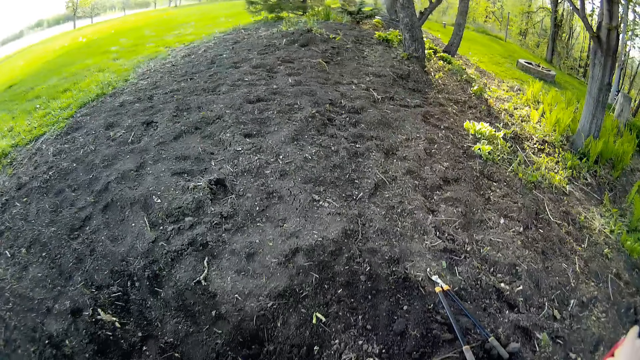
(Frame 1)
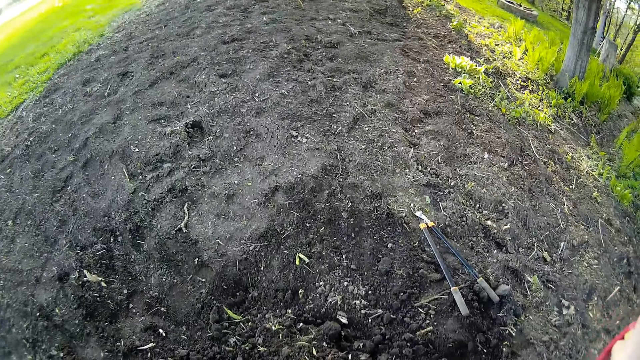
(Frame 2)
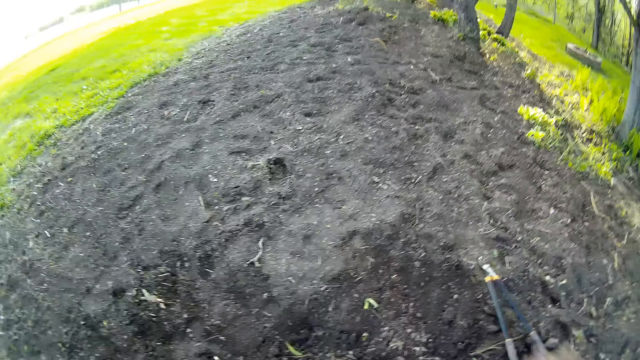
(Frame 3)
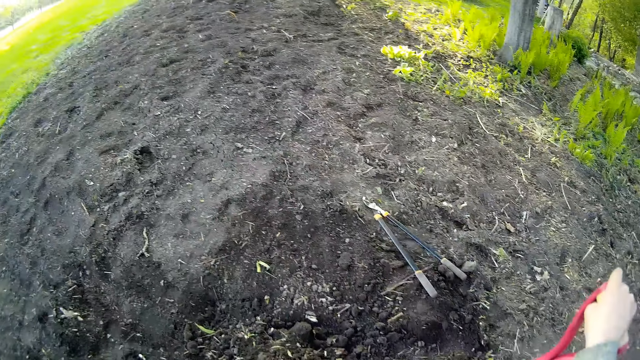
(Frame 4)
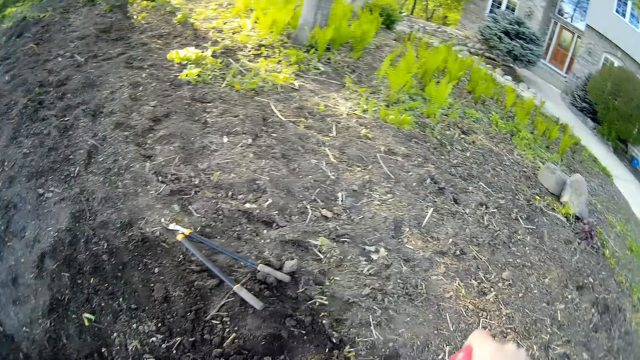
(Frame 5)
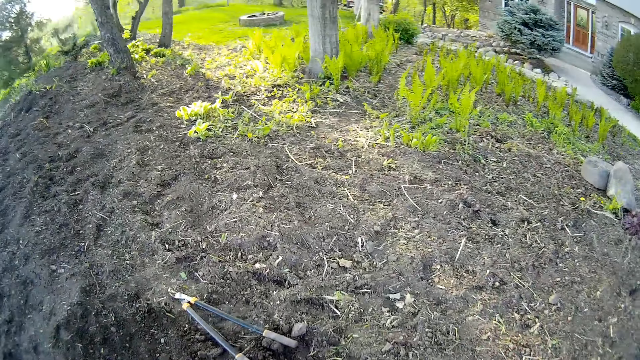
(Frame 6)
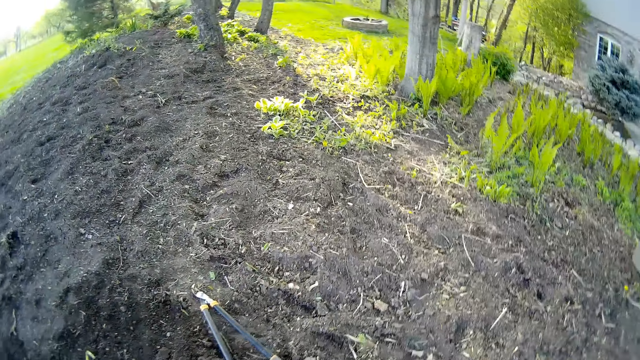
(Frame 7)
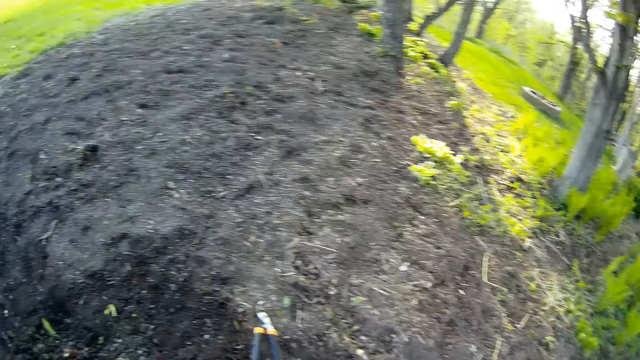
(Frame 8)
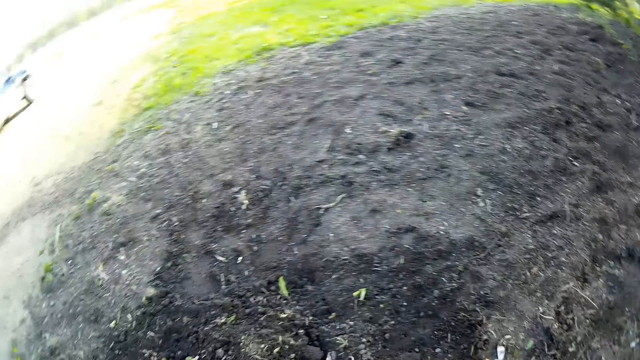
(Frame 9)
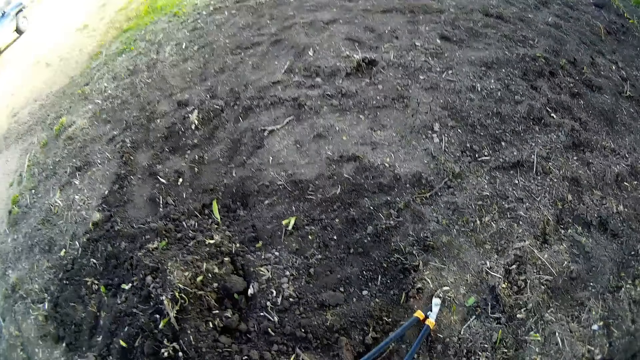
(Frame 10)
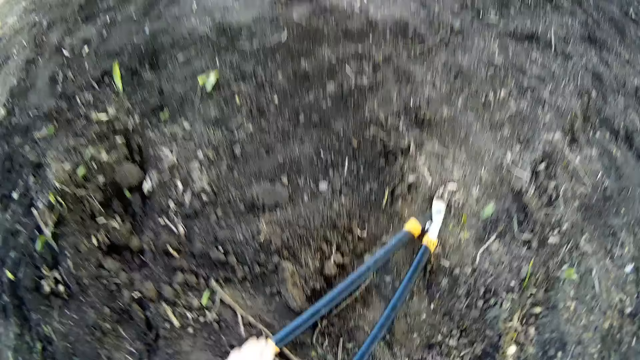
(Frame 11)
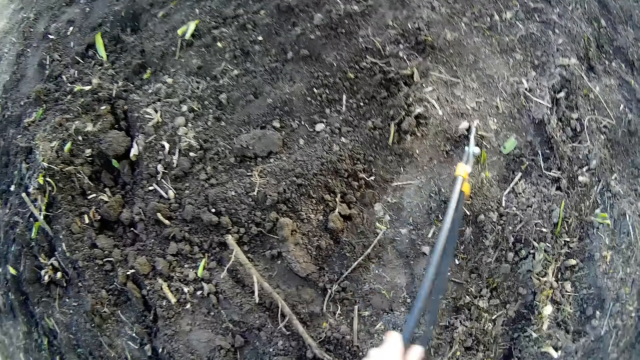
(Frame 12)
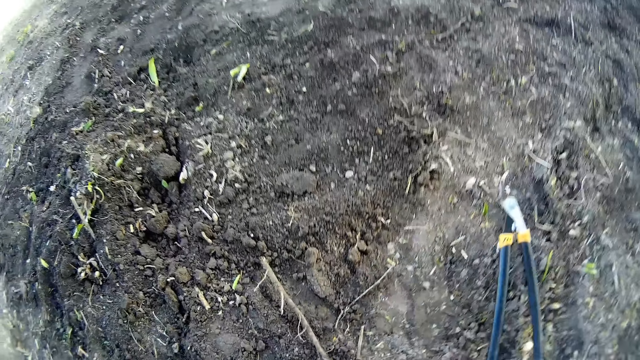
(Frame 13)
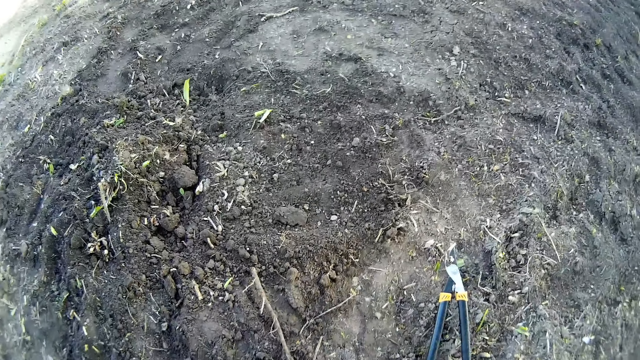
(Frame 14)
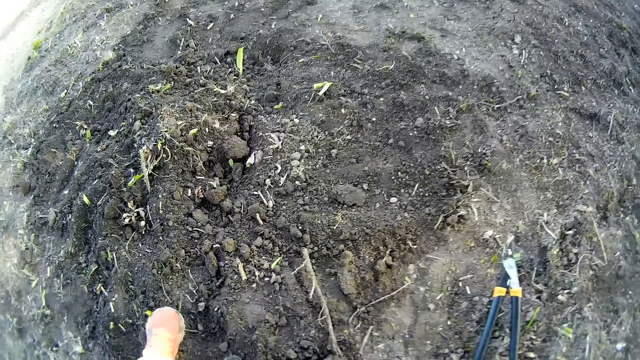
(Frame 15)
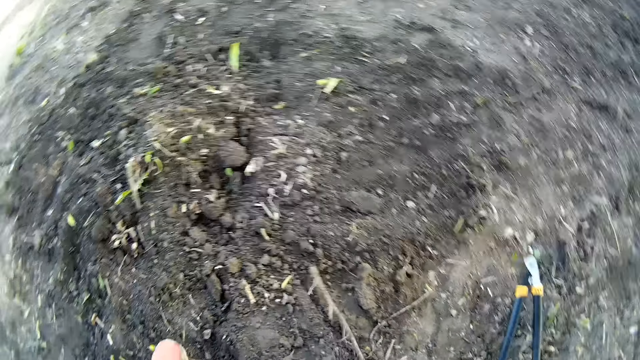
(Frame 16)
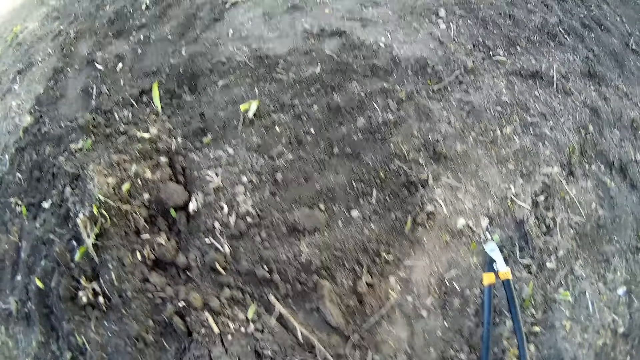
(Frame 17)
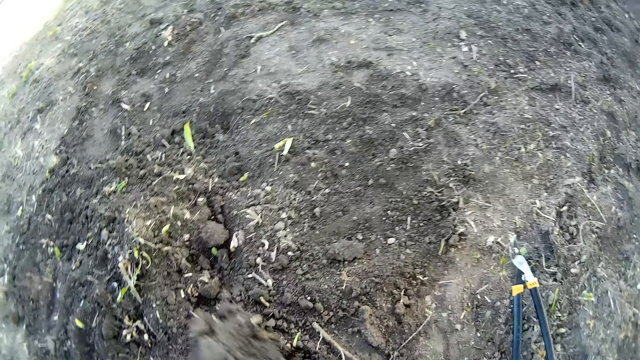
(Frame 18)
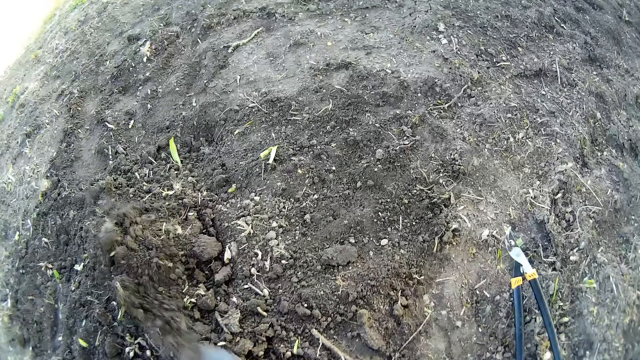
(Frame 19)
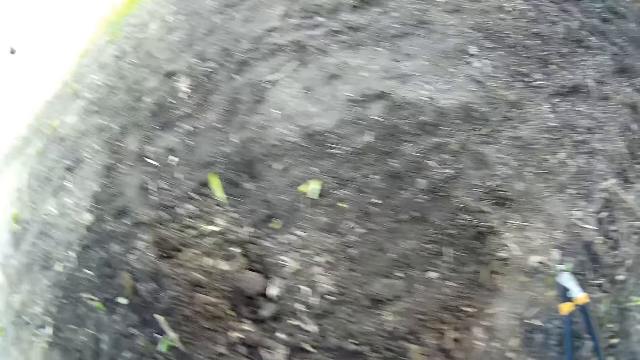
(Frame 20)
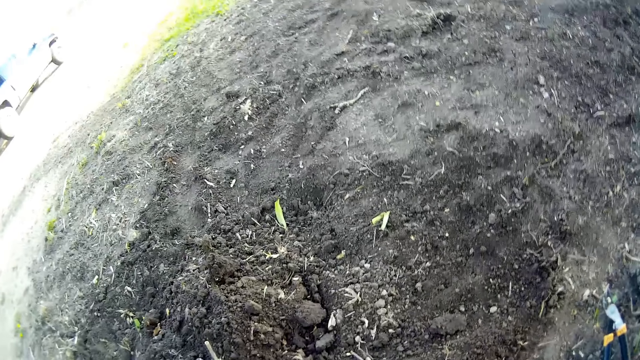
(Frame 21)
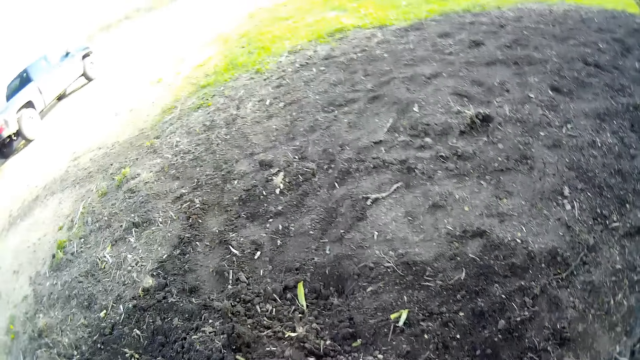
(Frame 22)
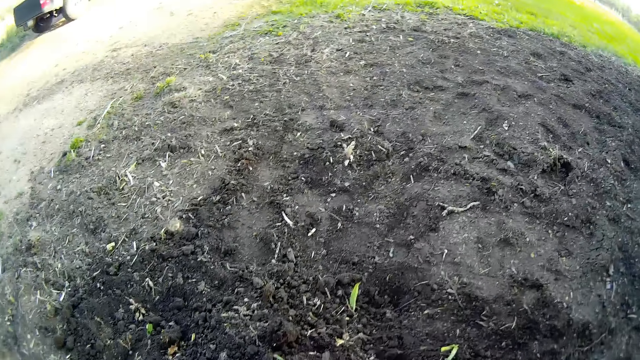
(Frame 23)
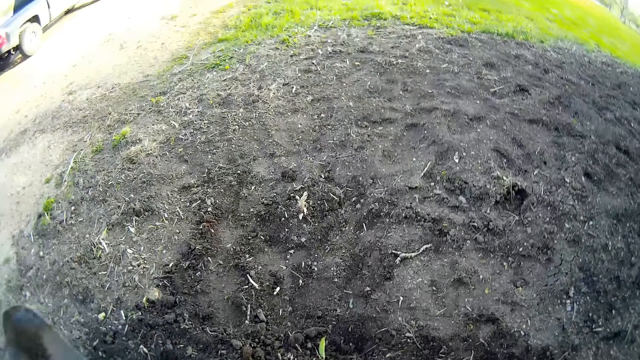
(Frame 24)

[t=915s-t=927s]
The camera wearer throws the dried root on the ground with her left hand. She adjusts a pair of shears on the ground with her left hand. She tills the lawn with the shovel.

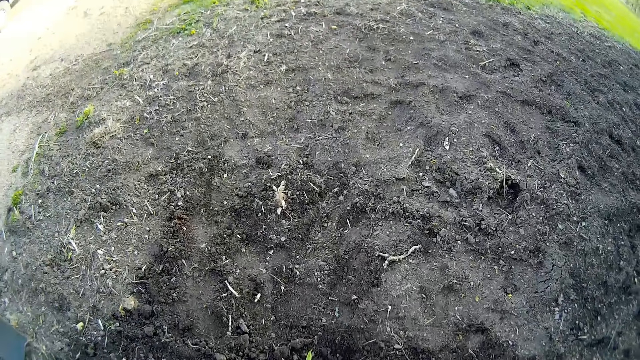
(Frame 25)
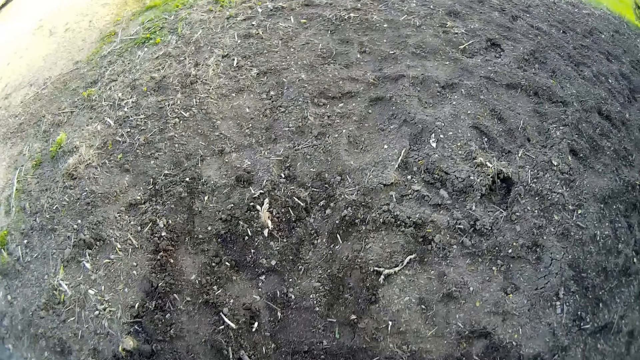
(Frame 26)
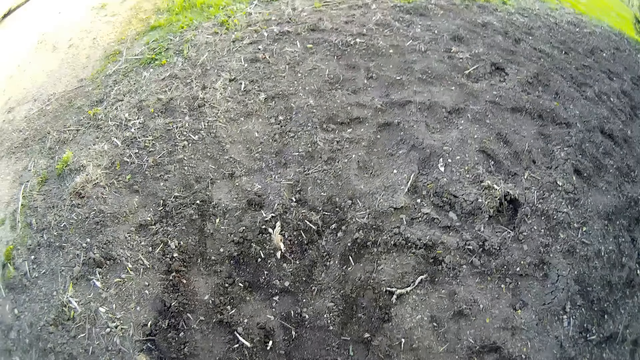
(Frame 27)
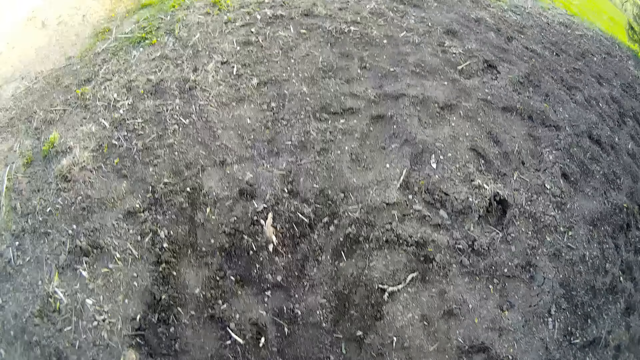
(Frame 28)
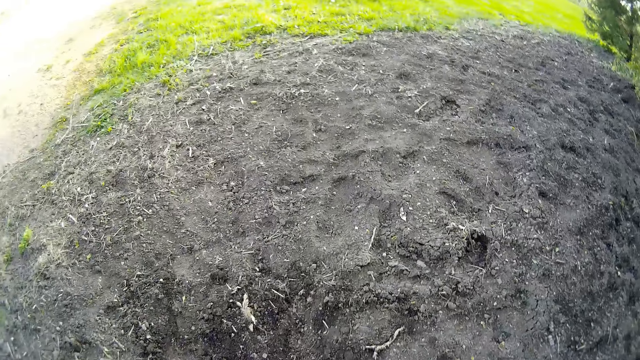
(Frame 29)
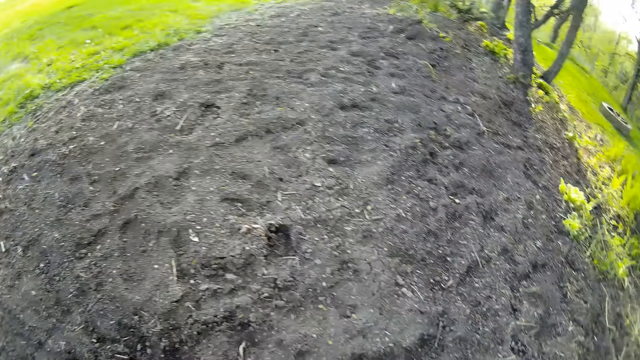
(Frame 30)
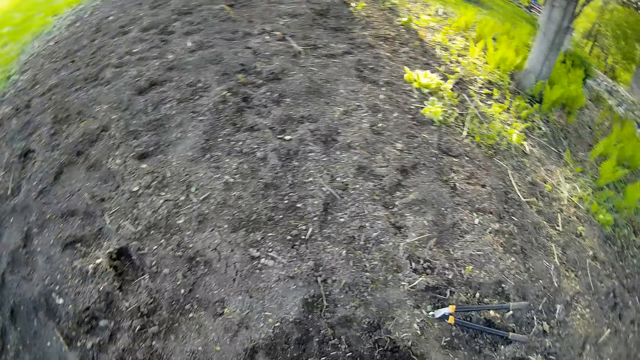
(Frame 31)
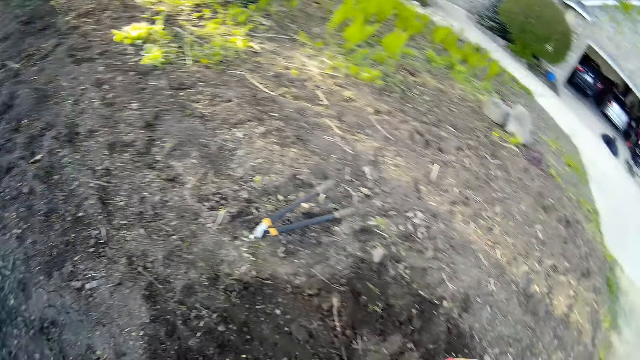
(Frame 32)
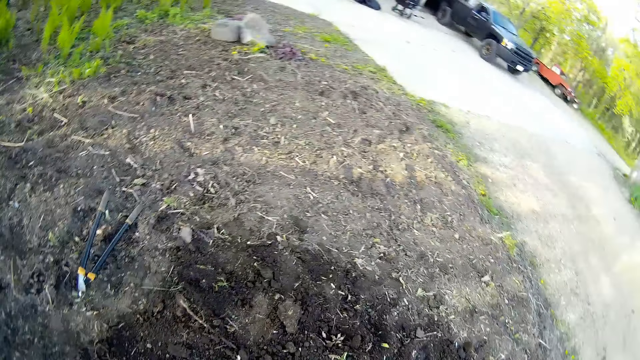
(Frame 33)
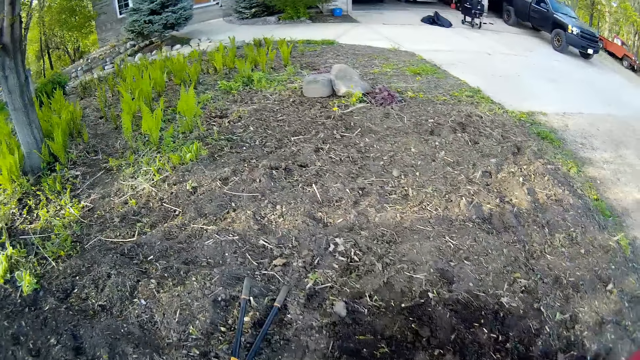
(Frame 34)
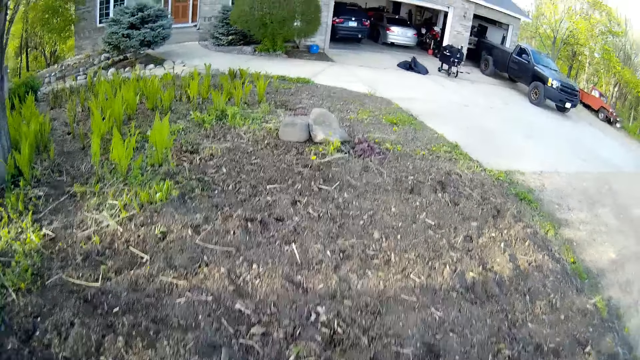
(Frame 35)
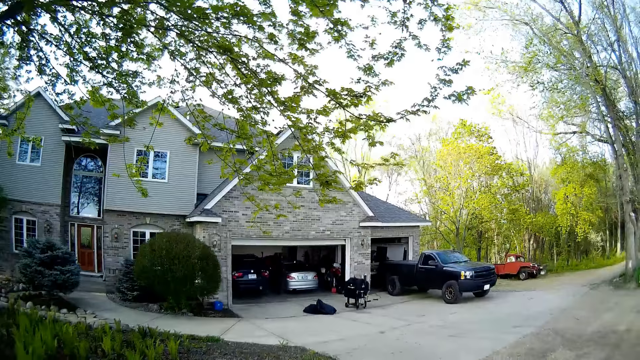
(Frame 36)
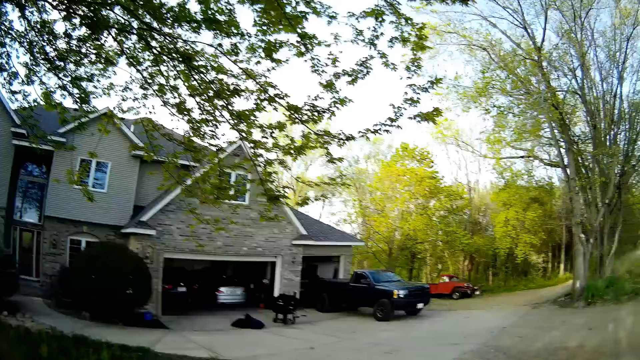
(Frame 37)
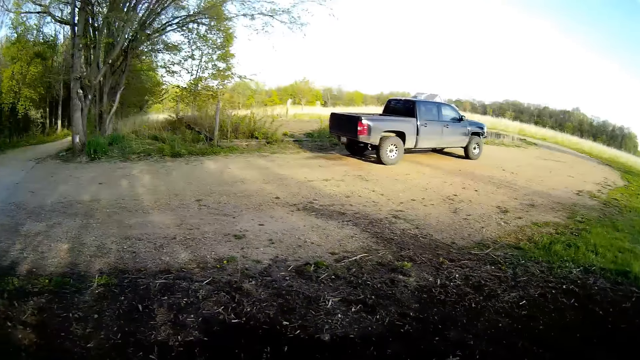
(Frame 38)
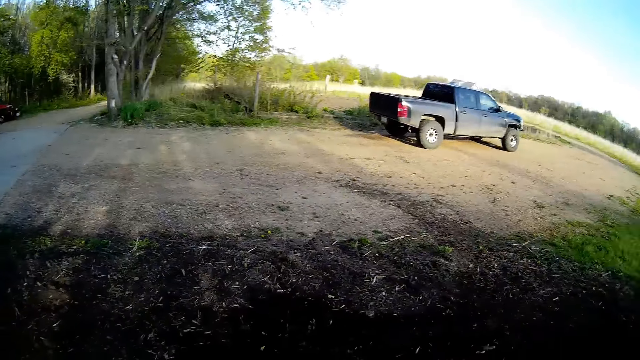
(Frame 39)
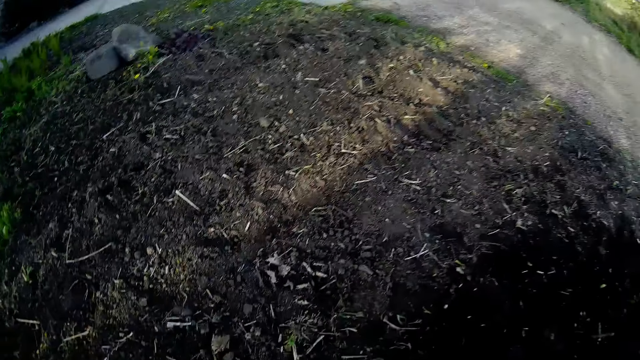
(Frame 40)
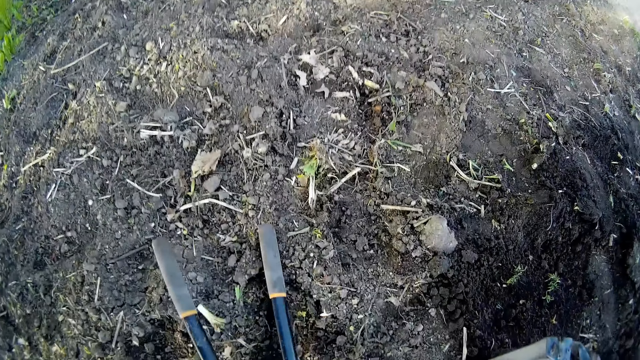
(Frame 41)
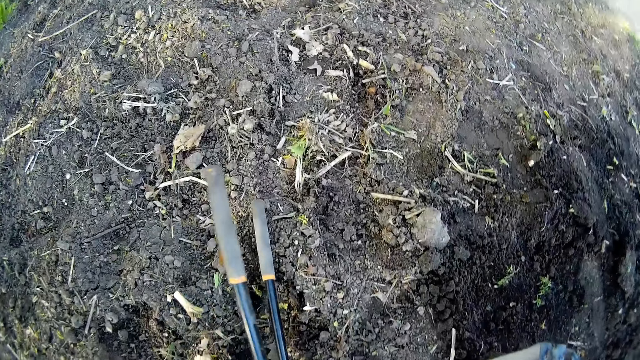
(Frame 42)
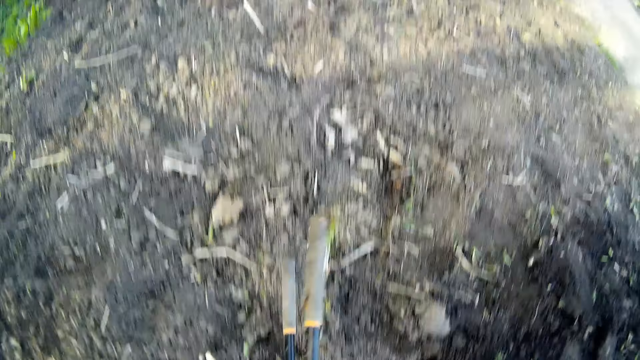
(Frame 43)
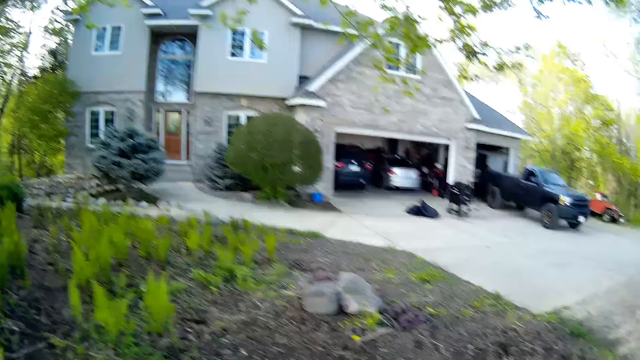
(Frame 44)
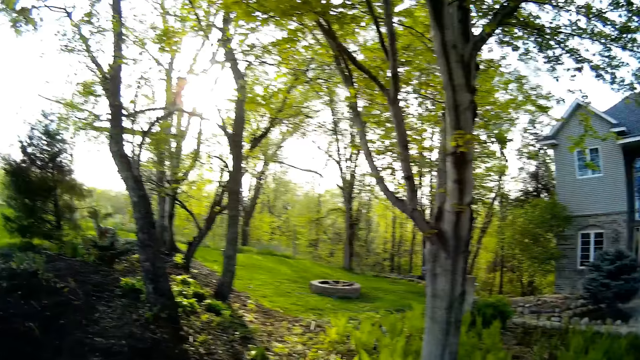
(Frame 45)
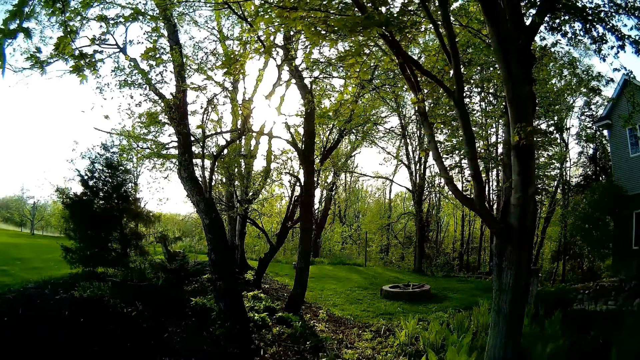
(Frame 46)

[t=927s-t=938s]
The camera wearer looks around the garden. She picks the shears from the ground with her left hand.
